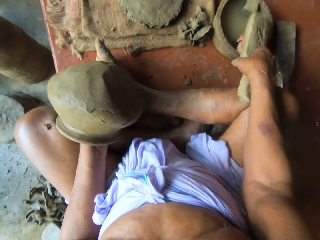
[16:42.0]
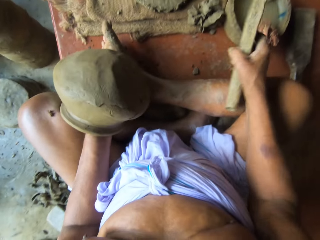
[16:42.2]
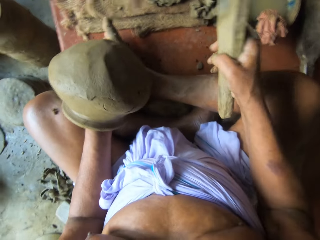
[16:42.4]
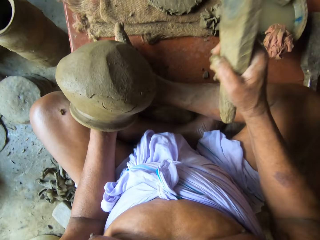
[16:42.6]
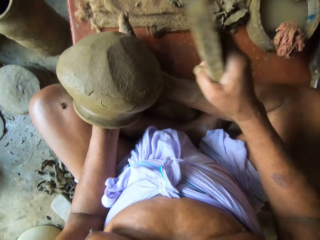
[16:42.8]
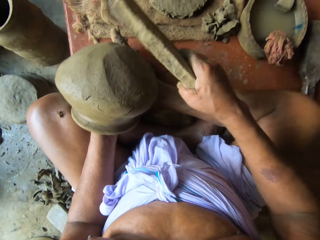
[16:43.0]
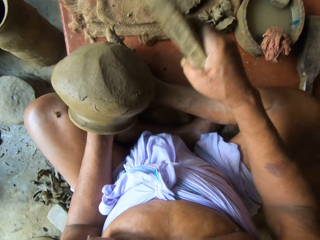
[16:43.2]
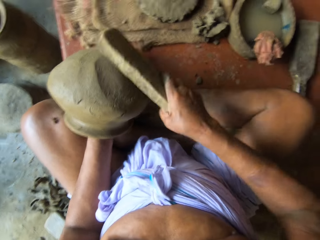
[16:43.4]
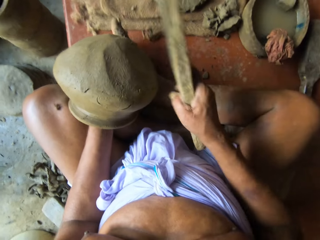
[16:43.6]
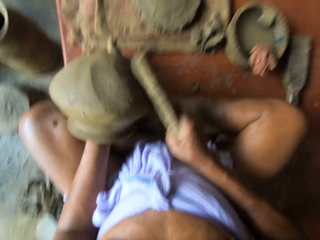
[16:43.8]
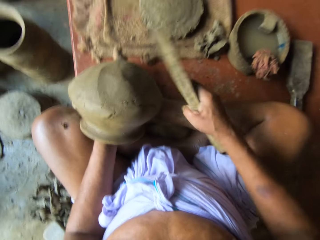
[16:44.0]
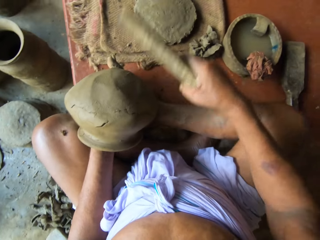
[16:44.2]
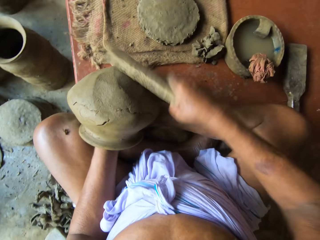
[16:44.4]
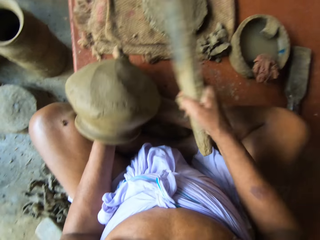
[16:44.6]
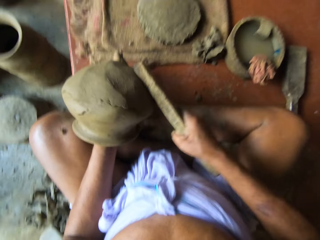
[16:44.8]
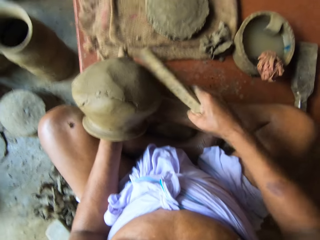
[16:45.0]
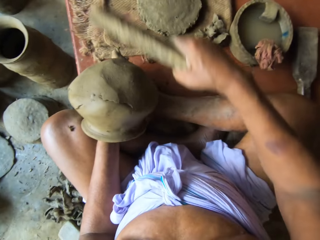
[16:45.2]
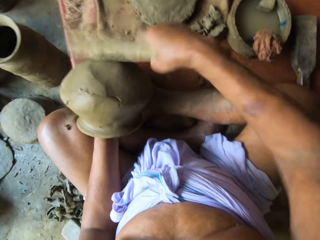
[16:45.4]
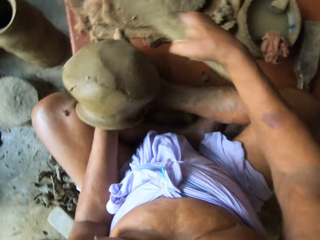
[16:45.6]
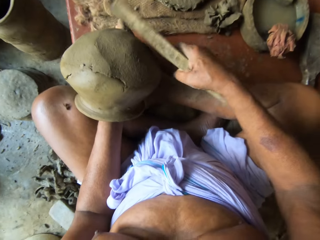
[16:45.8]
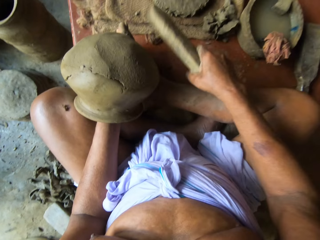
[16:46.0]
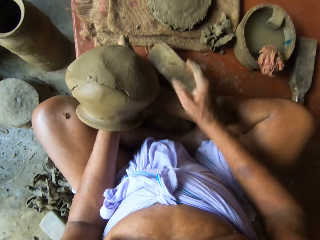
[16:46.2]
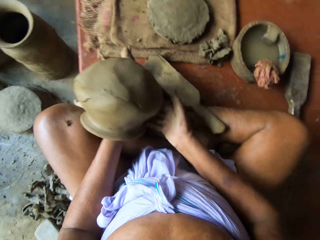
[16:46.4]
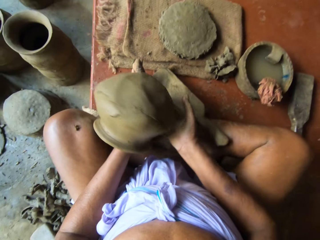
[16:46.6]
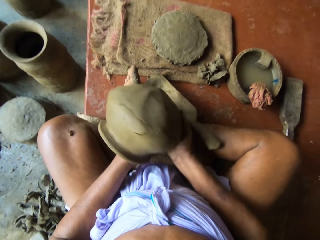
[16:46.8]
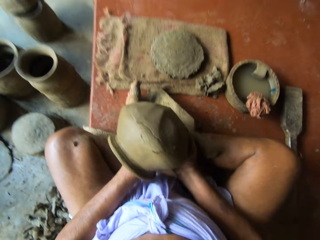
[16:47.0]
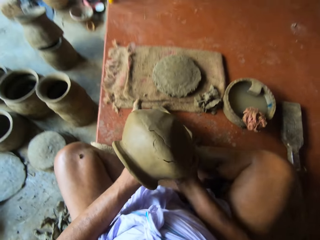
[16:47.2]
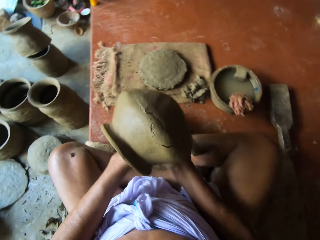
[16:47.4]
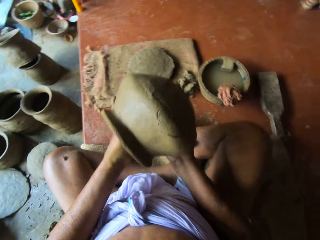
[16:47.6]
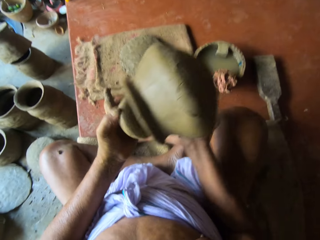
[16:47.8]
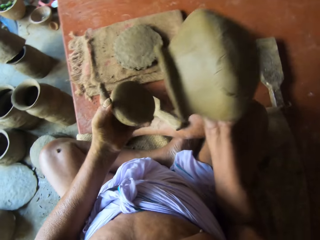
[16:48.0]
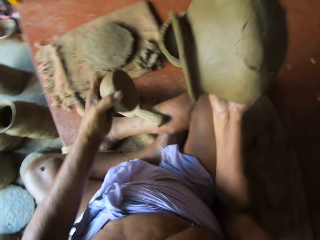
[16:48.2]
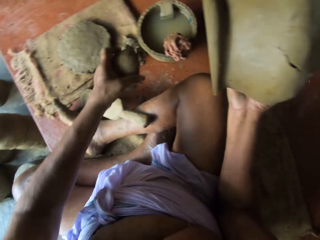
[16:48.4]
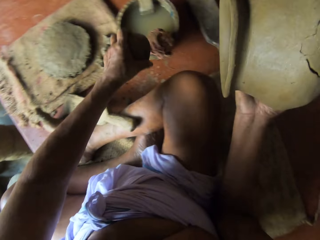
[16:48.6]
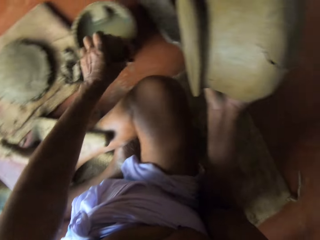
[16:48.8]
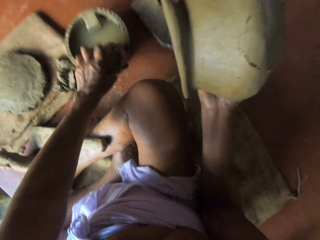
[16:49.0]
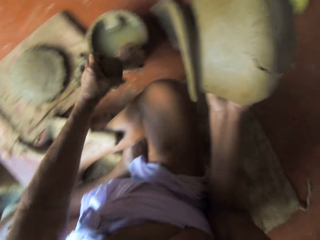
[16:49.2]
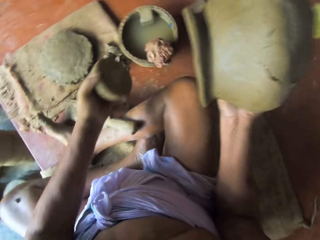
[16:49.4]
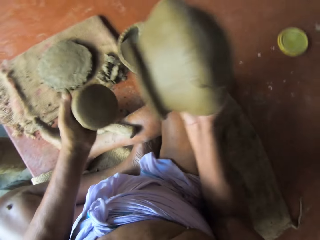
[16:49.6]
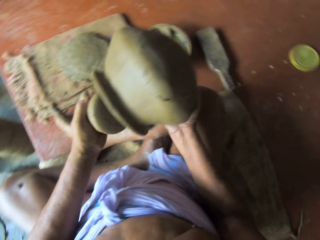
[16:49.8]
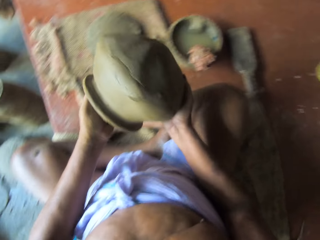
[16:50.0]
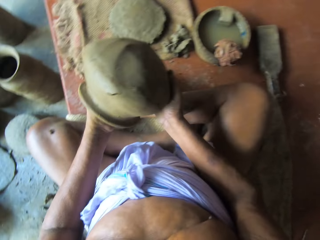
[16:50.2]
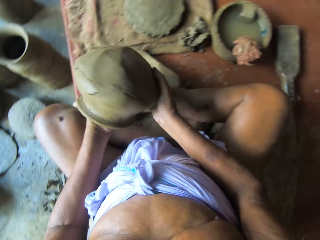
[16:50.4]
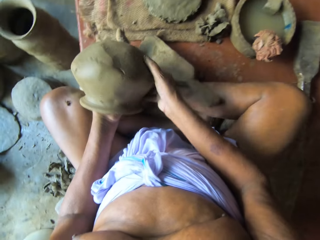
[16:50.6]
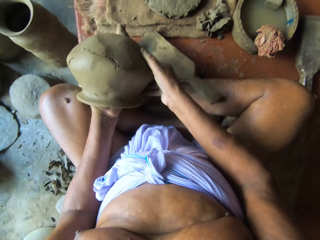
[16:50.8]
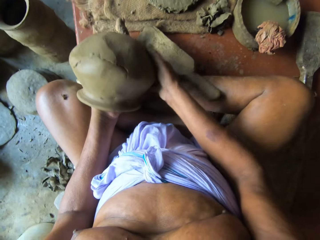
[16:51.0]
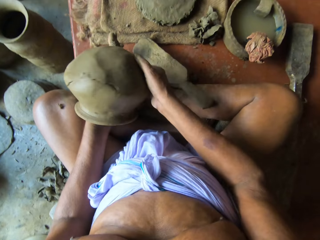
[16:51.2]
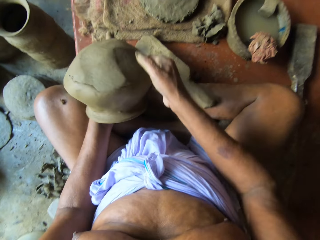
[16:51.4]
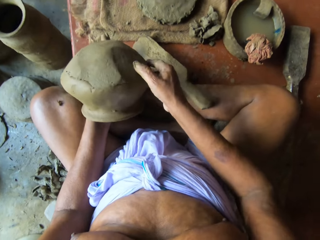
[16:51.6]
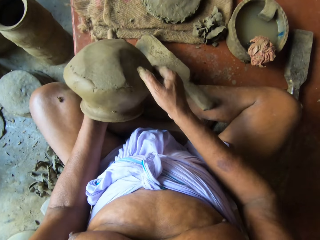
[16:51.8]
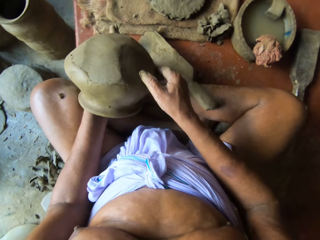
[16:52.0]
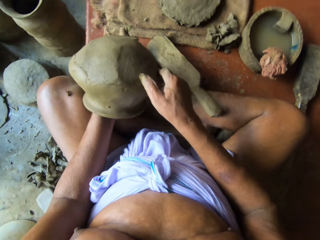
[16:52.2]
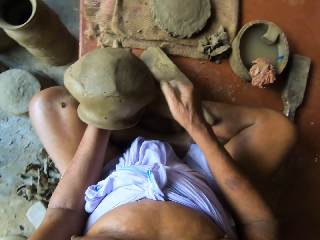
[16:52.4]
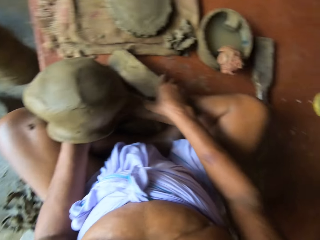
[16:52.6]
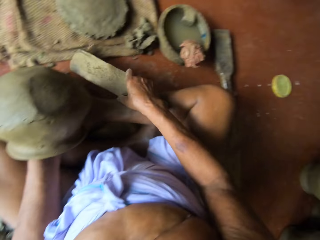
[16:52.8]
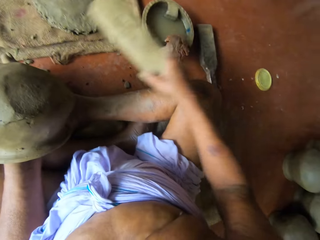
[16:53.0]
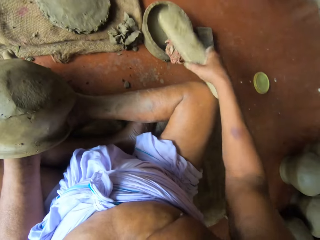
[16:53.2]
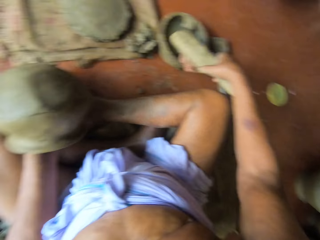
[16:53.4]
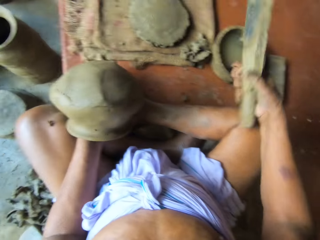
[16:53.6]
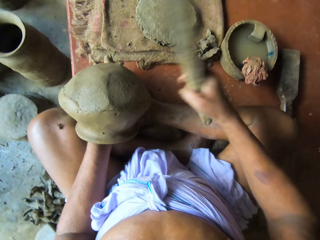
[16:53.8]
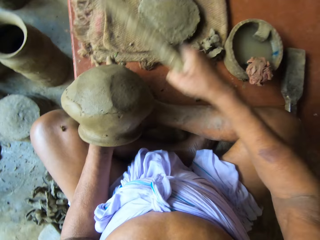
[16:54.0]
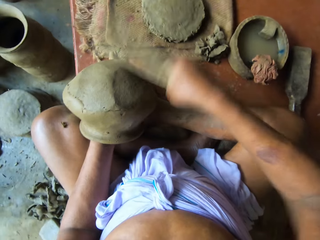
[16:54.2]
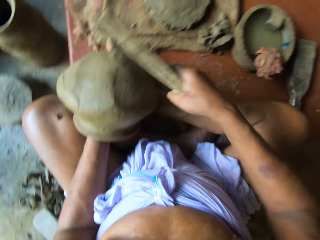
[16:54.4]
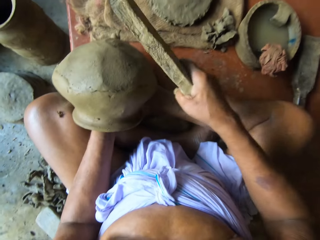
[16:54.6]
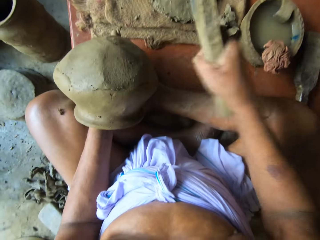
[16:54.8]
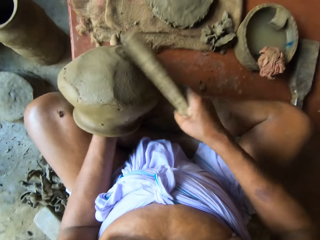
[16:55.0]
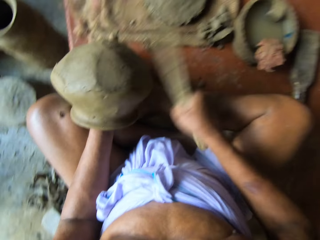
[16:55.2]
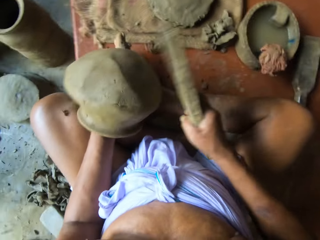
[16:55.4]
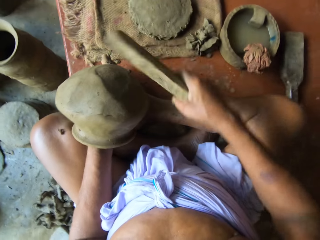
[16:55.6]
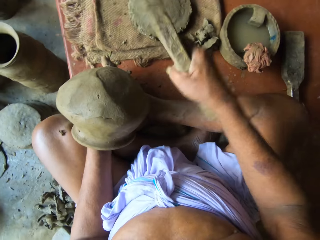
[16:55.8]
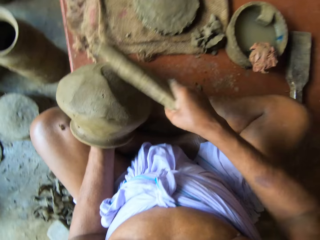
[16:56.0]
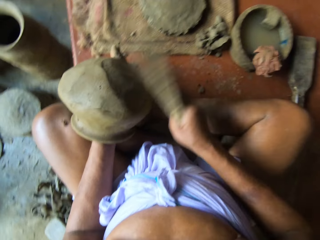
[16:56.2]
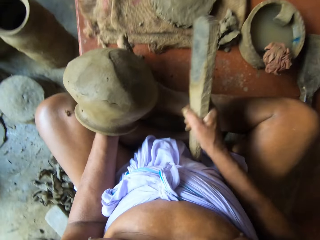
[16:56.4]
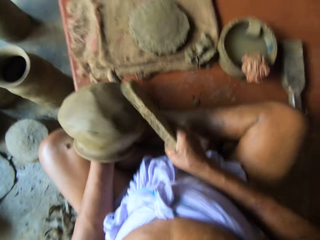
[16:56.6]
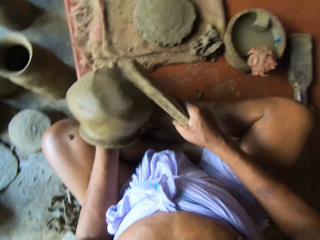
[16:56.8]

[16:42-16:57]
The camera wearer hits the wood on the wet rug. He touches the clay gum in the mortar with the sculpting wood in his right hand. He hits the clay pot in his left hand with the sculpting wood in his right hand. He drops the sculpting wood on the floor with his right hand. He passes the clay pot in his left hand to his right hand. He puts the stone down. He touches the clay gum in the mortar with the stone in his left hand. He places the clay in his right hand on his left hand. He picks the sculpting wood from the floor with his right hand. He touches the clay gum in the mortar with the sculpting wood in his right hand. He hits the clay pot in his left hand with the sculpting wood in his right hand.

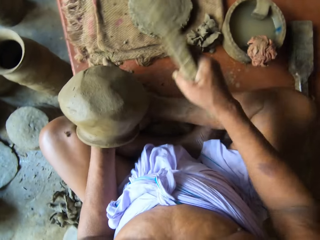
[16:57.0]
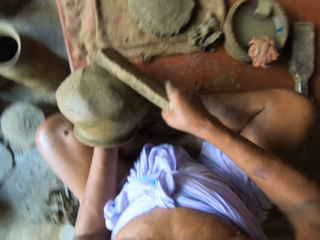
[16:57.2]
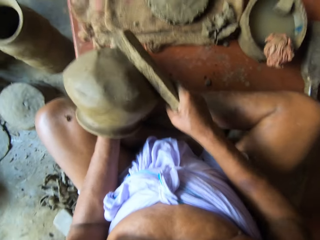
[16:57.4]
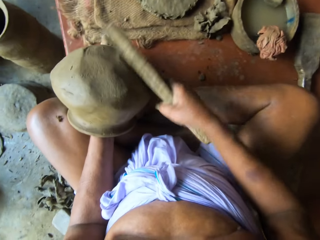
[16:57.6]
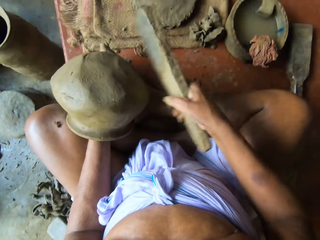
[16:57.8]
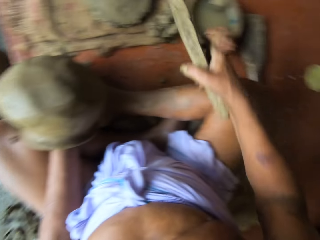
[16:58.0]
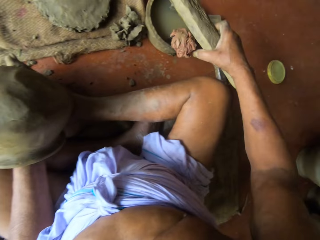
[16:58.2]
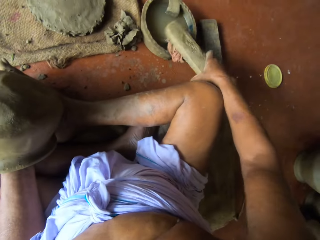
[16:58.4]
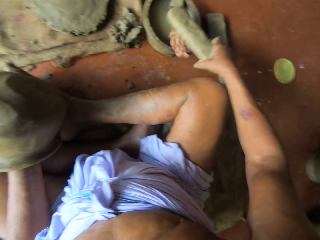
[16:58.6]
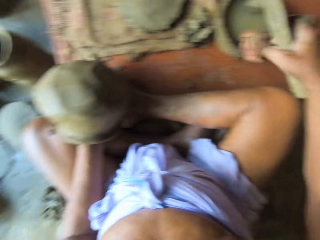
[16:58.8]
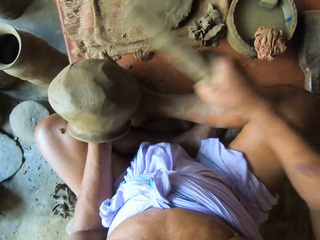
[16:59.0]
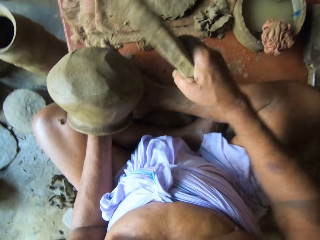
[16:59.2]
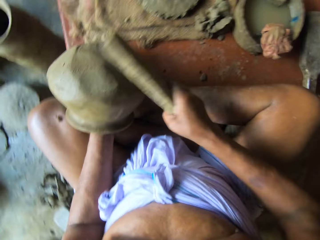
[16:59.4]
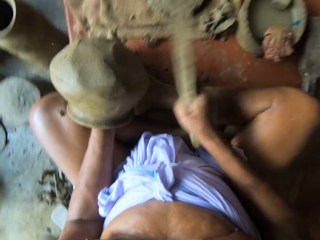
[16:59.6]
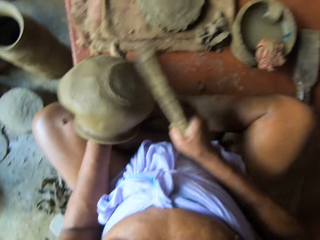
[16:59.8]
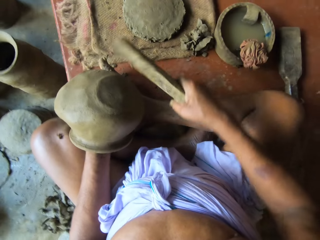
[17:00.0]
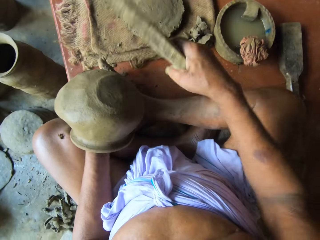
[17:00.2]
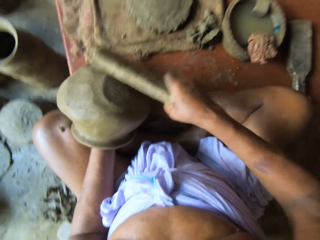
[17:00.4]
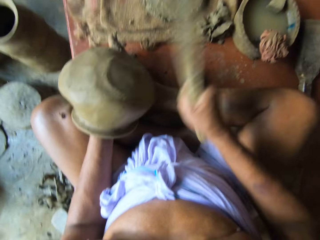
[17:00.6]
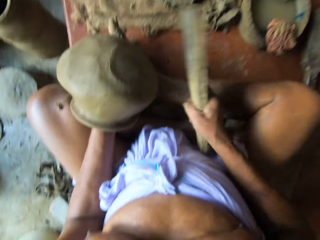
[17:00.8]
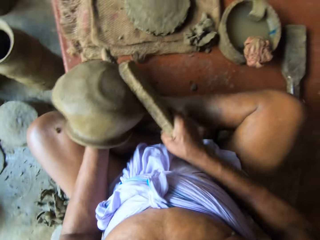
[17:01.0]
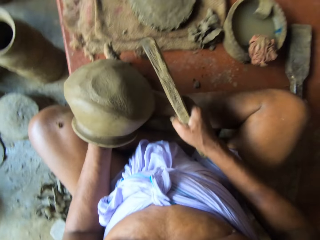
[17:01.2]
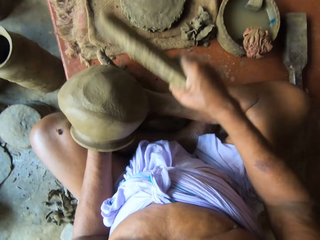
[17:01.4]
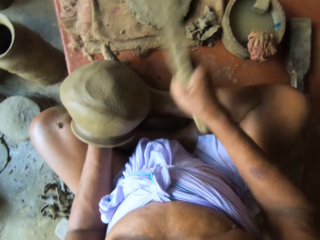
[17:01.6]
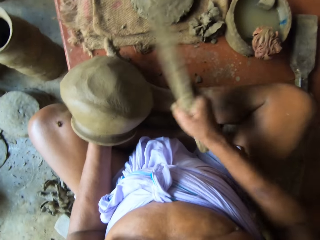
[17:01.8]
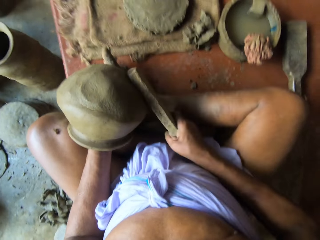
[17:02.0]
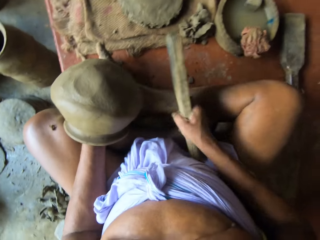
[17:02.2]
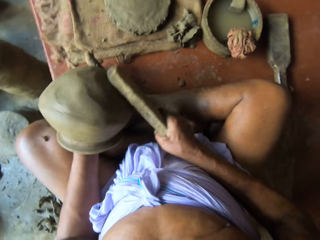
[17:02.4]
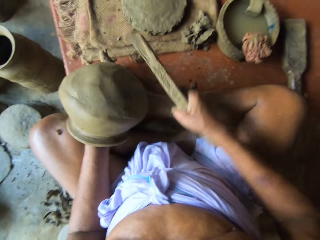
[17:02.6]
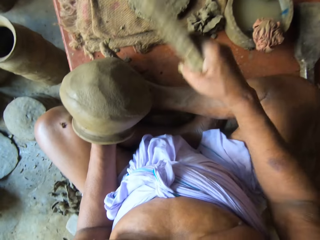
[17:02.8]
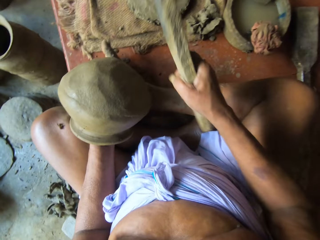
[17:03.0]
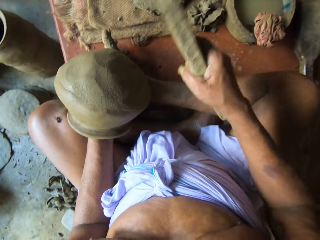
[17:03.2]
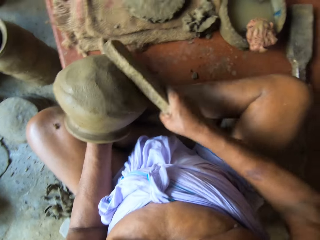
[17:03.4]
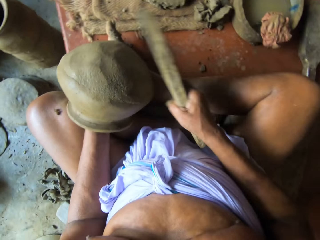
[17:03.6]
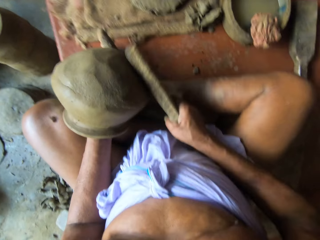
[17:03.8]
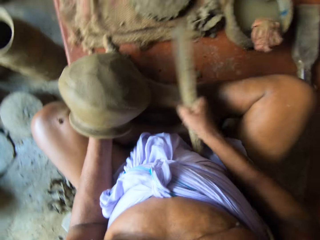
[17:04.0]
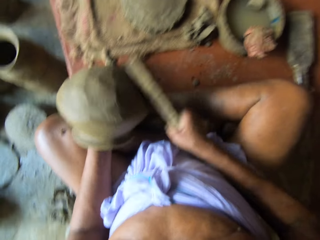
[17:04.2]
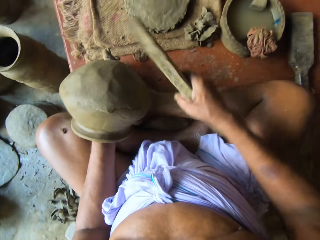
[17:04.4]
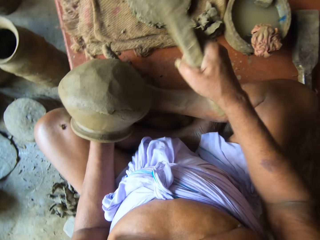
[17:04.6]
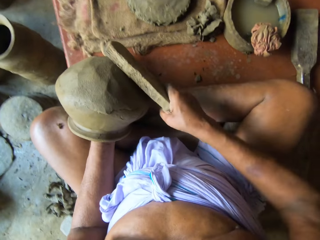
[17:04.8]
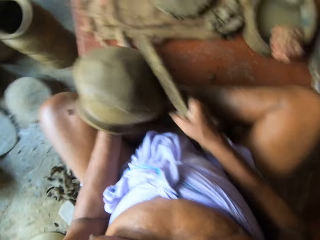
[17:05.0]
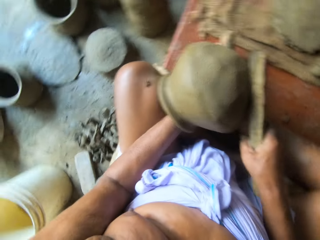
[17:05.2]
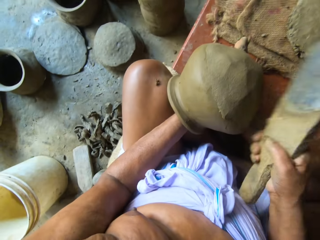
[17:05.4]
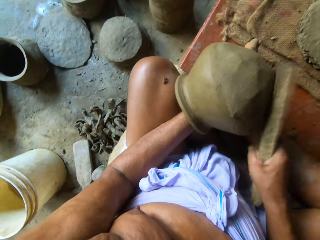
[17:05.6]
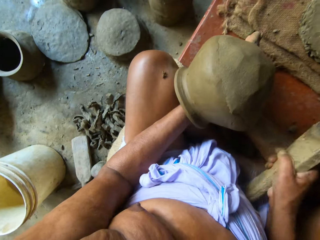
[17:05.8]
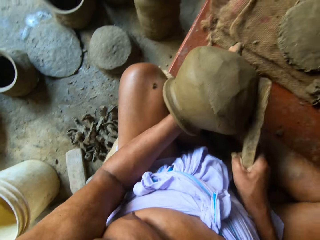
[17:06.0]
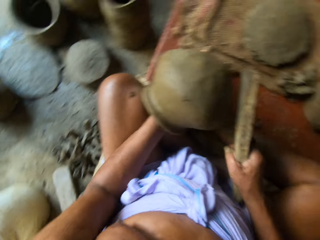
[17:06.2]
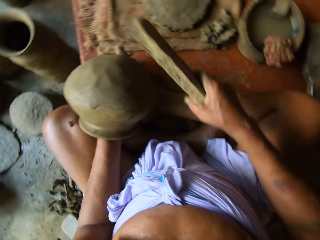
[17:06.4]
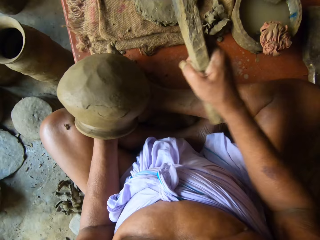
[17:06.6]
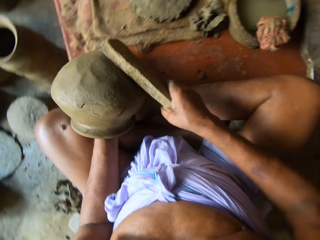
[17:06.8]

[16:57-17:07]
The camera wearer hits the wood on the wet rug. They hit the pot.
